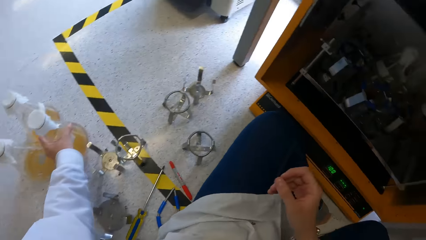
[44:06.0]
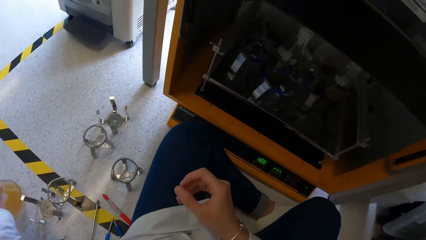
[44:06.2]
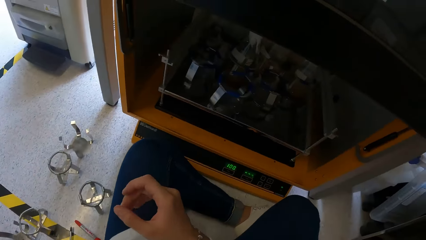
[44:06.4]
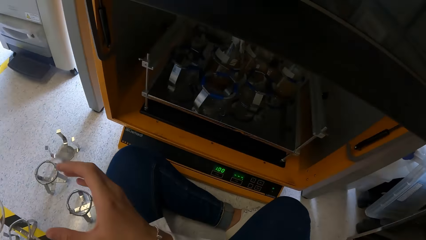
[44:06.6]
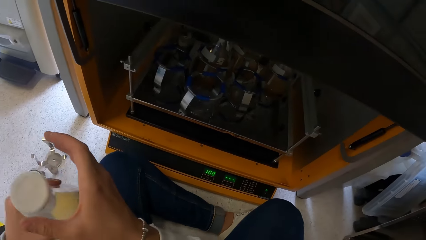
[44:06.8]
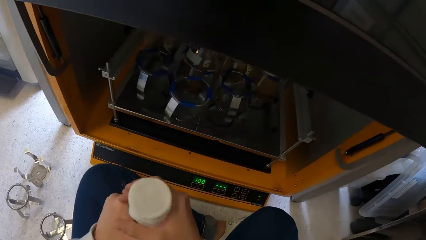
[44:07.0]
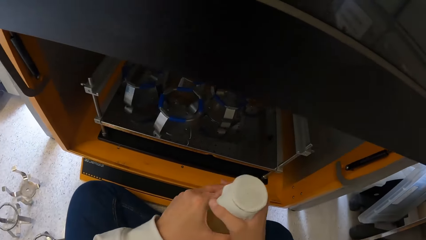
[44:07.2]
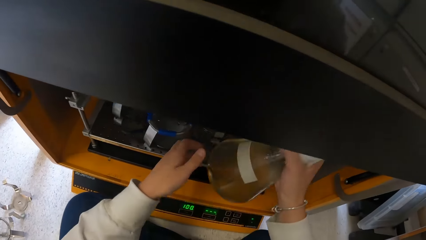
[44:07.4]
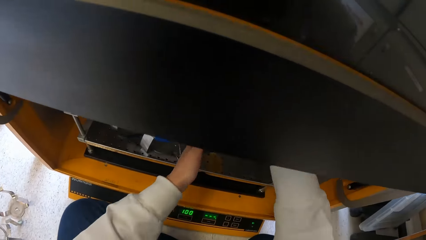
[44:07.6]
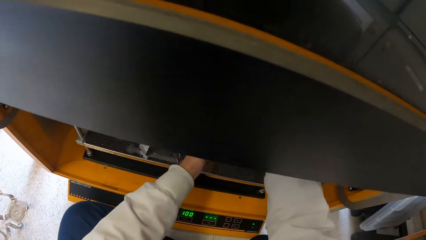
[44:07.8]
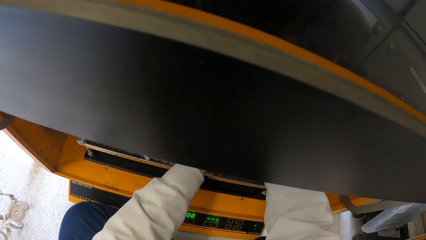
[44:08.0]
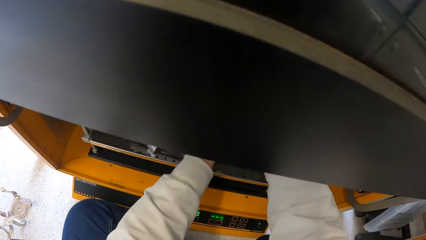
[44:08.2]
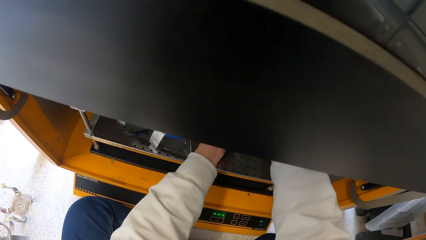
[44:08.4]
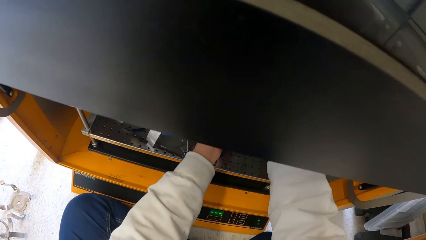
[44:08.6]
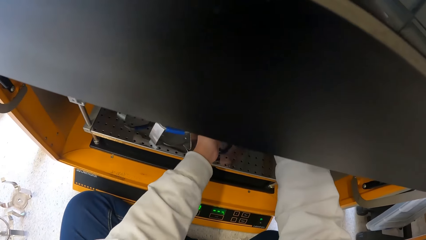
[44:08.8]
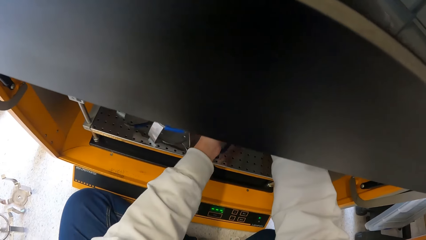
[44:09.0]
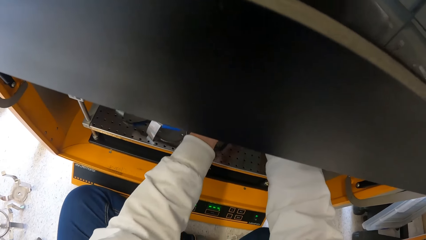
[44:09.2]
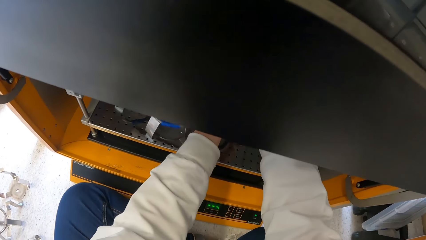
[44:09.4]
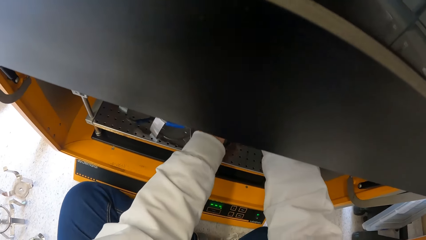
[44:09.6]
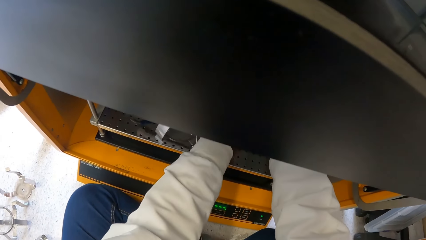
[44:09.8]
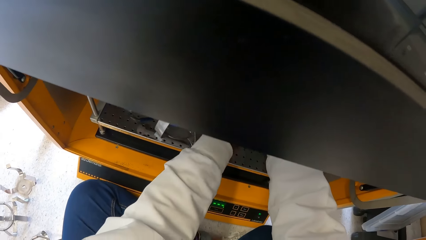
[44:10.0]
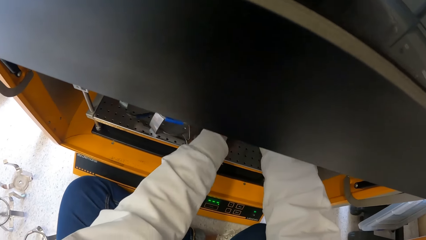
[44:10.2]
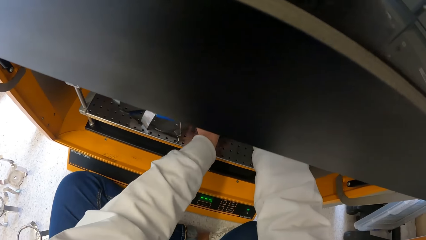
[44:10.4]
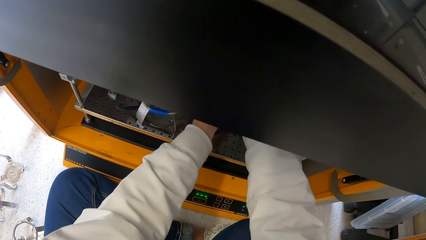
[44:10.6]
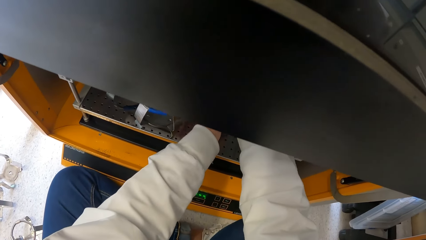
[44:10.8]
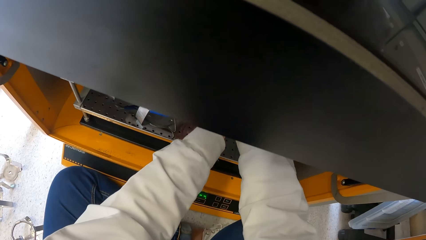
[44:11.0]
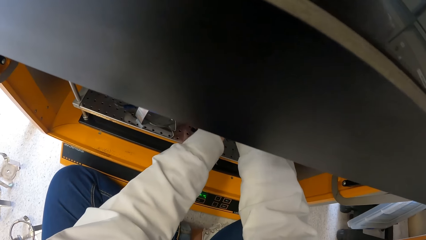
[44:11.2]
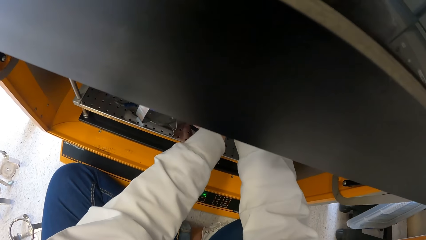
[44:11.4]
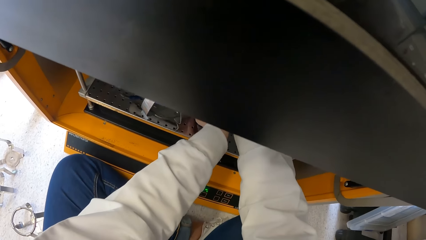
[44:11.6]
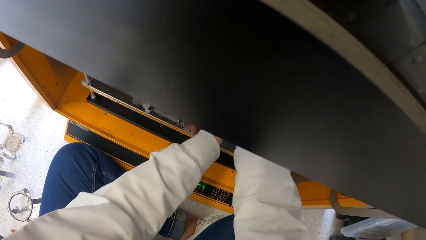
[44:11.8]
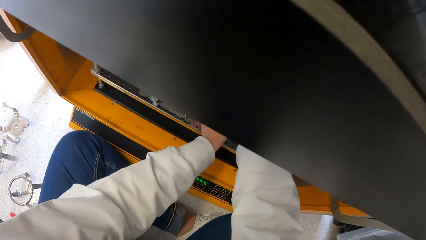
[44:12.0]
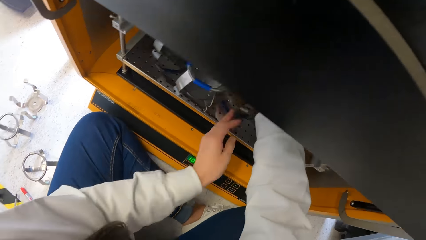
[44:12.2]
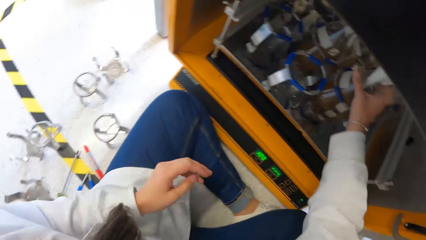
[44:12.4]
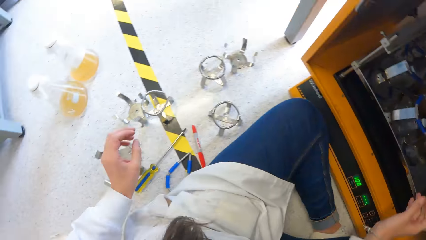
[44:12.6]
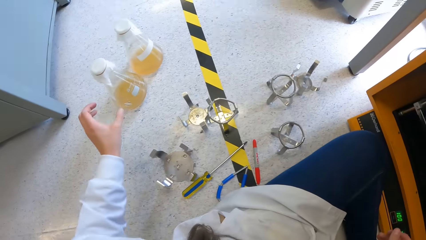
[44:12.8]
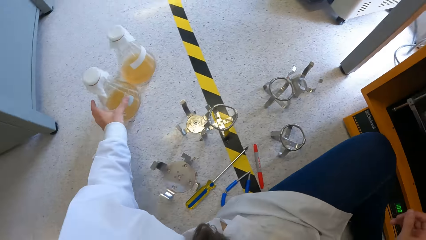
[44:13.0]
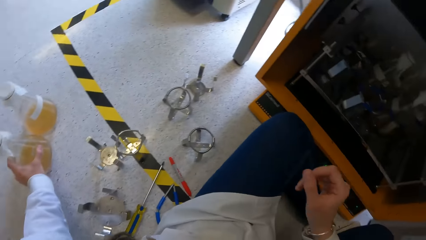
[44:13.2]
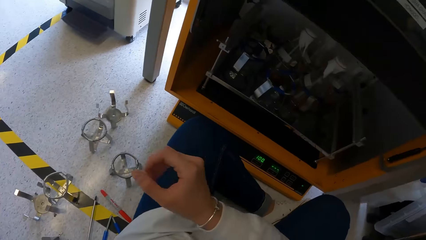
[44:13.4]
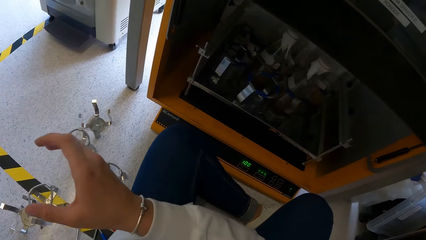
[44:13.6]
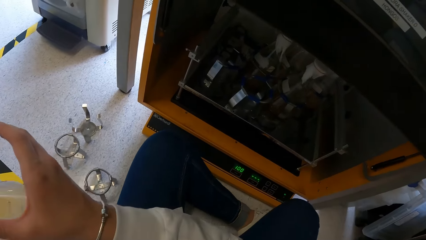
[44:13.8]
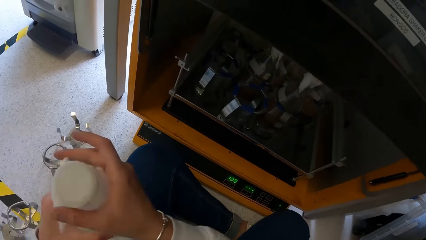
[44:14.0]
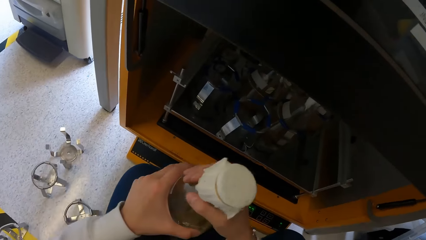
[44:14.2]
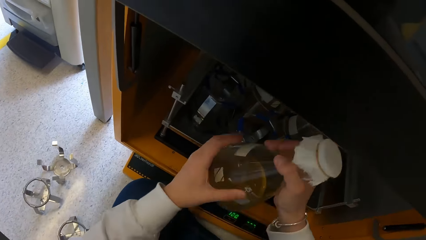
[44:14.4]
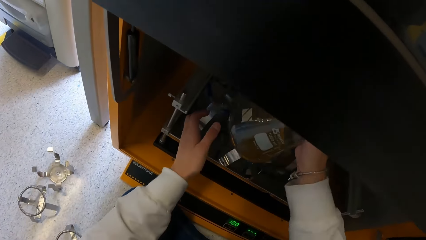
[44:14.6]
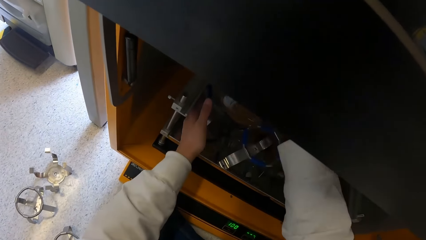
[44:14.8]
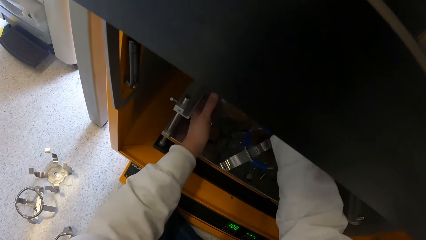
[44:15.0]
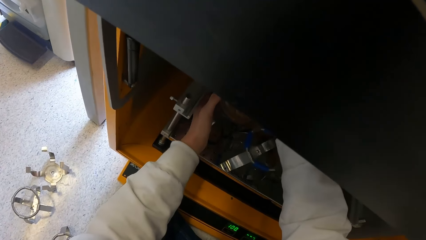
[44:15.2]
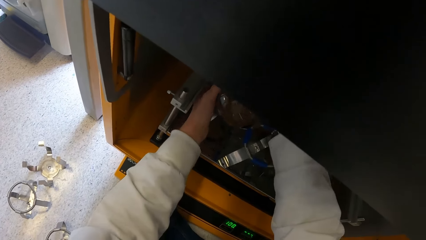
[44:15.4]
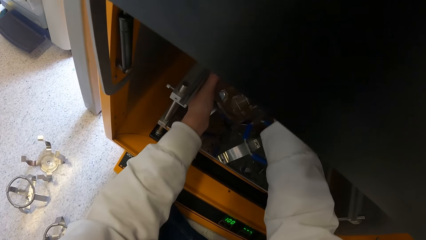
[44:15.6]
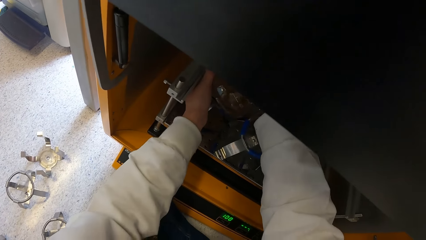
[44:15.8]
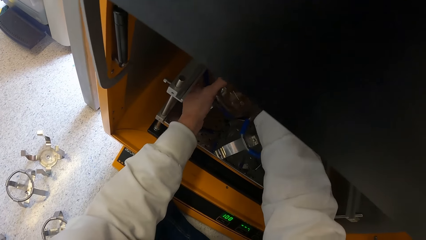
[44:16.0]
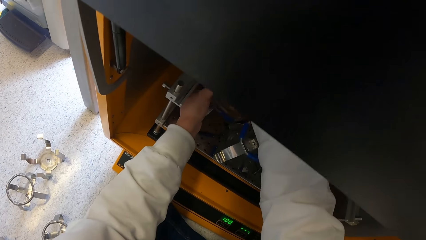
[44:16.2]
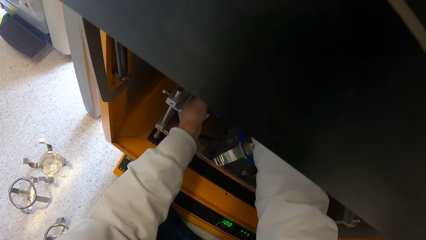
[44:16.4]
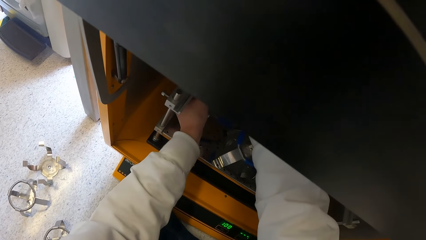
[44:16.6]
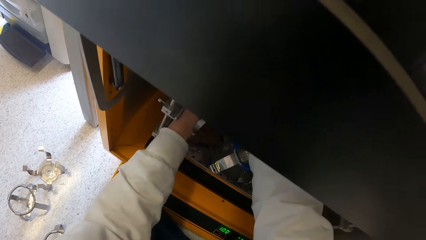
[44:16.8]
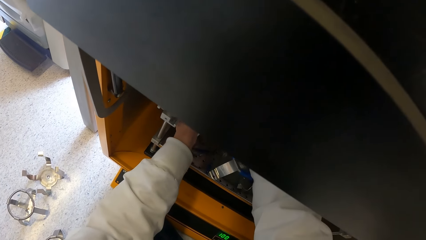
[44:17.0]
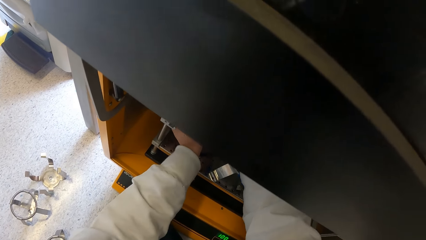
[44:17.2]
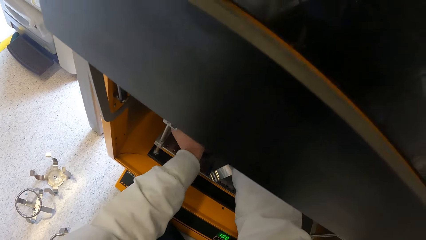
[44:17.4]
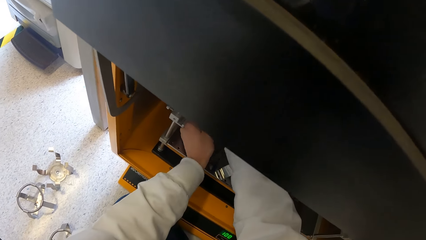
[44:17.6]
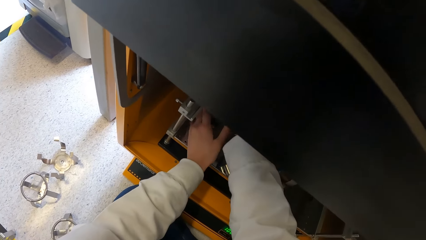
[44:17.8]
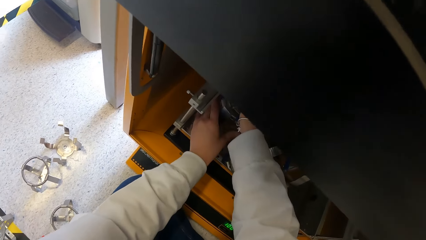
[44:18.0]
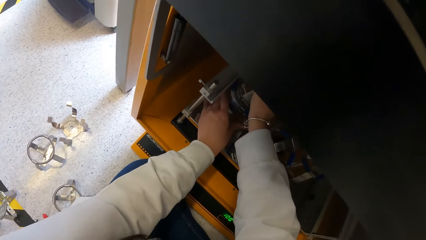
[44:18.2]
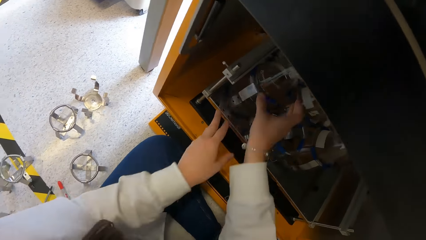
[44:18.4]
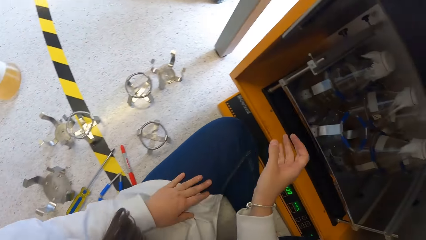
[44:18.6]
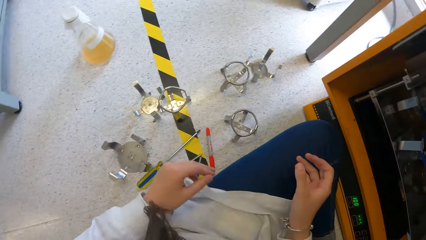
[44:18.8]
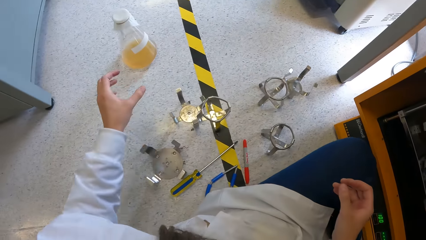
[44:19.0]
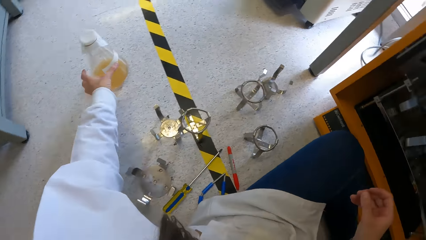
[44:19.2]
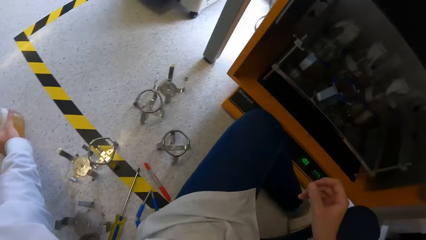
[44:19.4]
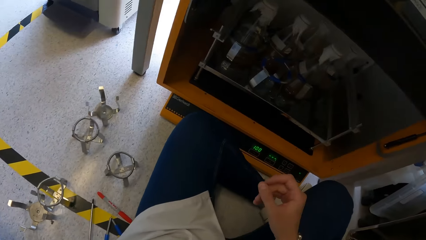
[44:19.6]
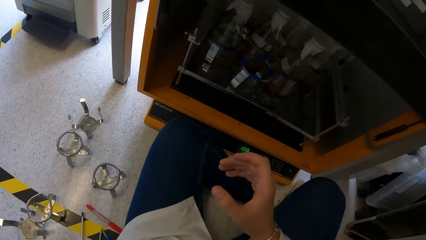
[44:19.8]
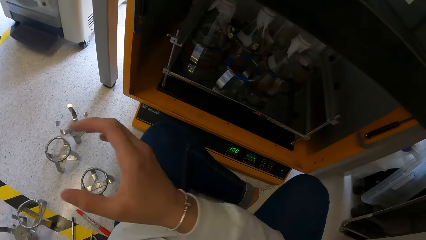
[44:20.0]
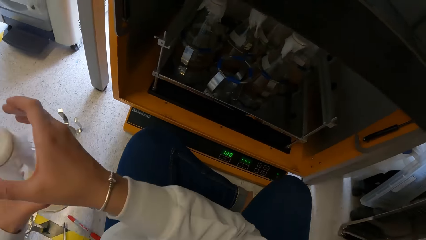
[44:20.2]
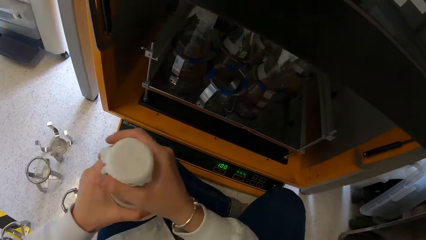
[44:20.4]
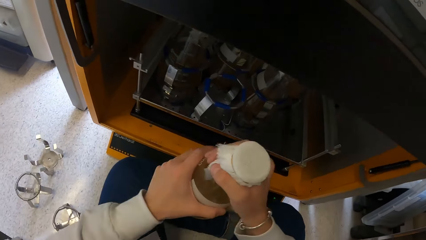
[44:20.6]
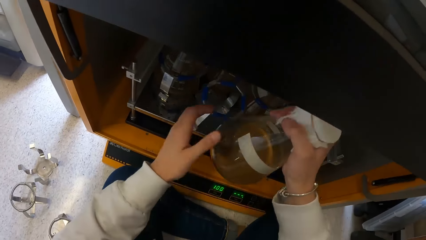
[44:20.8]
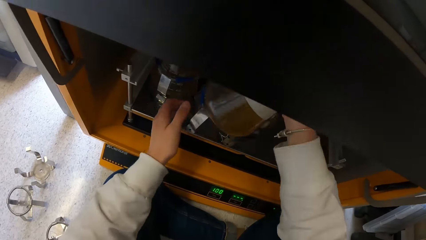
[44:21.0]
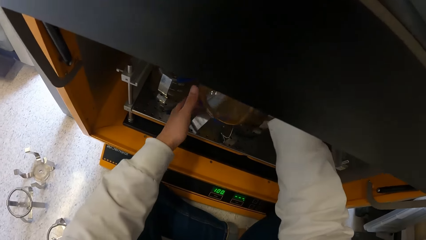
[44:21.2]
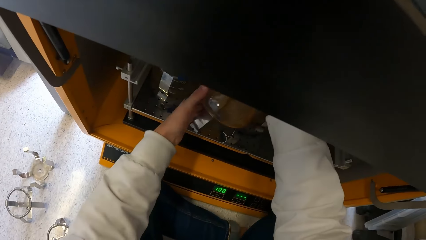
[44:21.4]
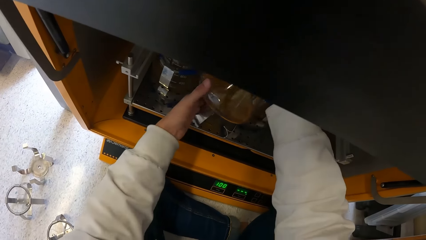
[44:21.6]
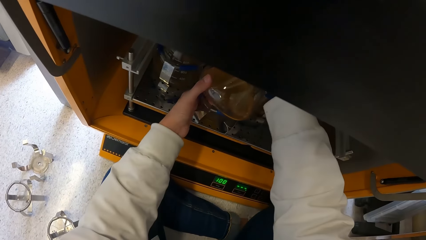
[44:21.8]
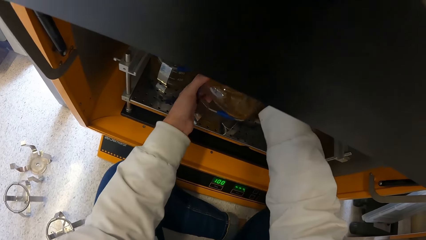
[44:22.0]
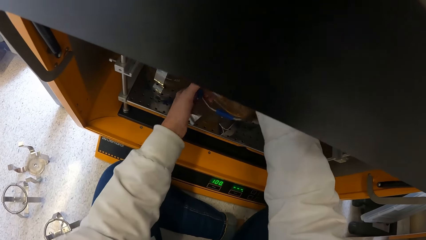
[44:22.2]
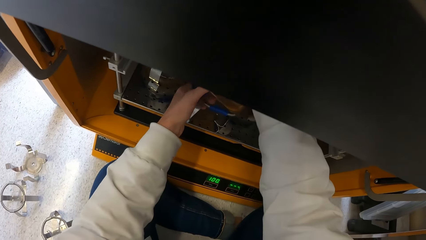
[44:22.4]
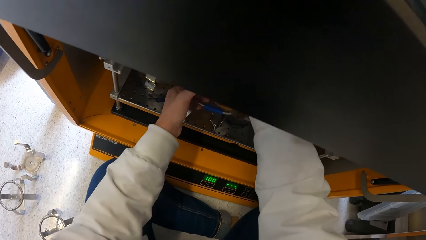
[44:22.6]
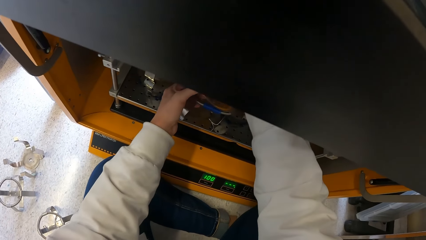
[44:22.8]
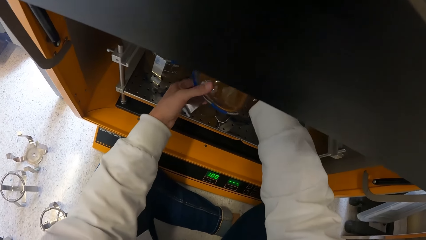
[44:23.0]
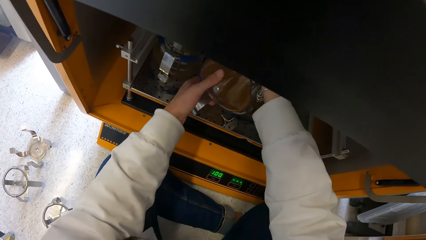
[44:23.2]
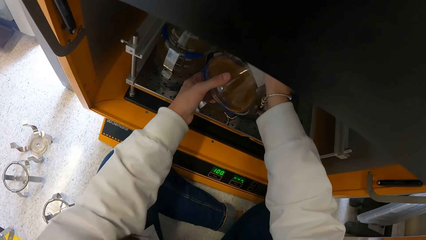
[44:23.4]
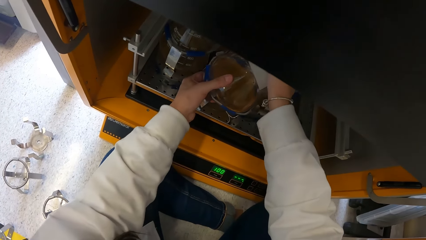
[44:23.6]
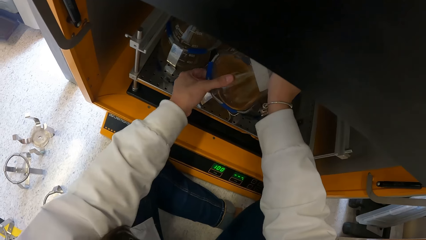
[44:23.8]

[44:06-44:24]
The camera wearer picks a conical flask with liquid from the floor with his left hand. He holds the flask jar with his right hand. He puts the conical flask in the thermos shake incubator clamp stand with his right hand. He removes his hands from the thermos shake incubator. He carries the conical flask from the floor with his left hand. He holds the flask with his right hand. He puts the conical flask in the flask holder in the incubator with his right hand. He fixes the flask in the clamp stand with both hands. He removes his hands from the thermos shake incubator stand. He picks the conical flask from the floor with his left hand. He holds the flask with his right hand. He puts the flask in the holder clamp stand with both hands.
